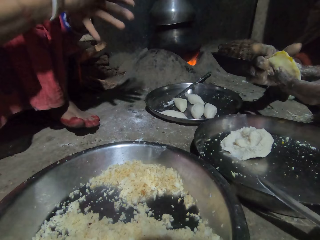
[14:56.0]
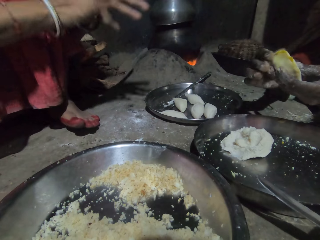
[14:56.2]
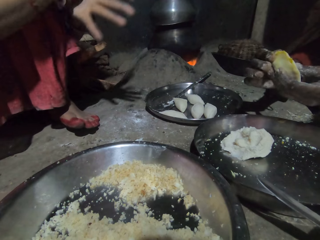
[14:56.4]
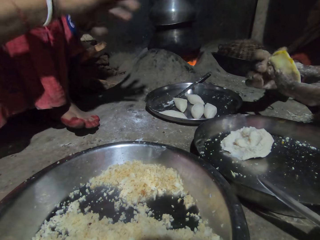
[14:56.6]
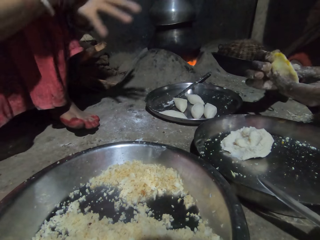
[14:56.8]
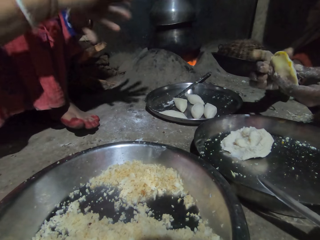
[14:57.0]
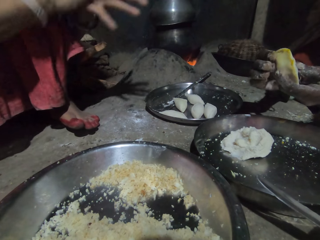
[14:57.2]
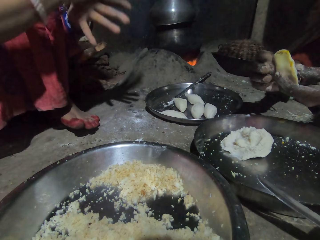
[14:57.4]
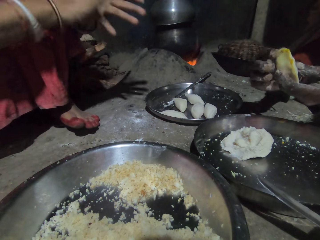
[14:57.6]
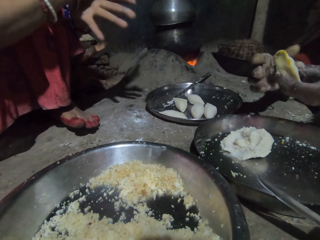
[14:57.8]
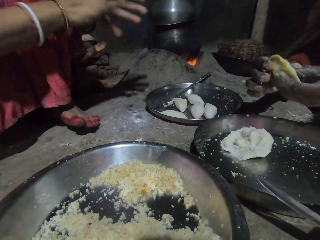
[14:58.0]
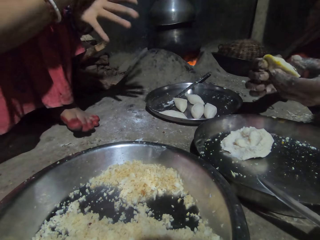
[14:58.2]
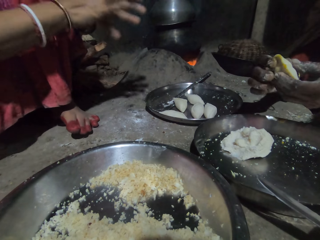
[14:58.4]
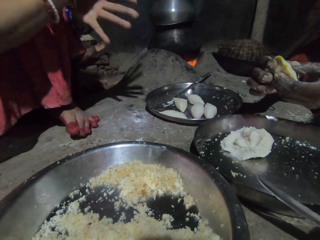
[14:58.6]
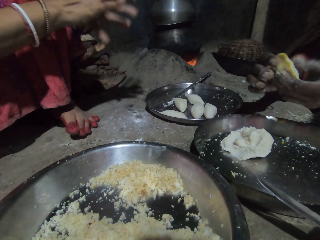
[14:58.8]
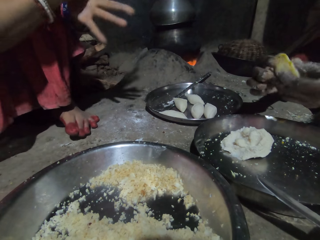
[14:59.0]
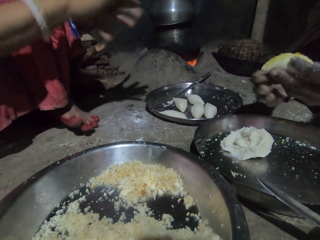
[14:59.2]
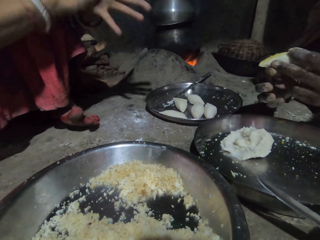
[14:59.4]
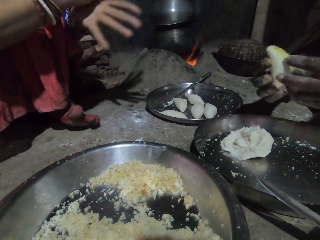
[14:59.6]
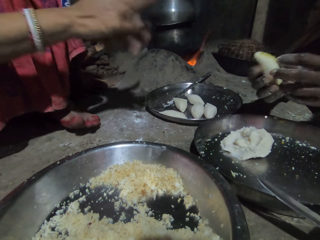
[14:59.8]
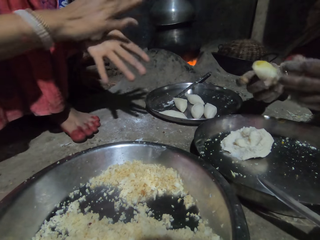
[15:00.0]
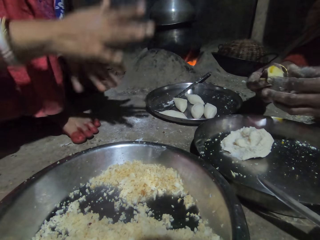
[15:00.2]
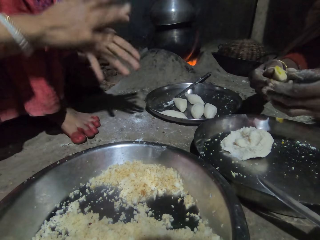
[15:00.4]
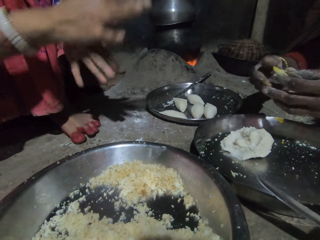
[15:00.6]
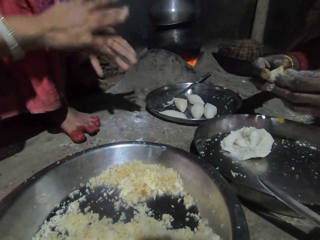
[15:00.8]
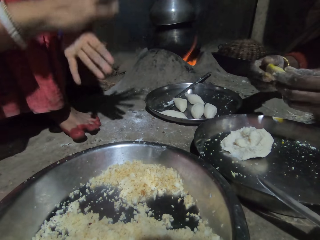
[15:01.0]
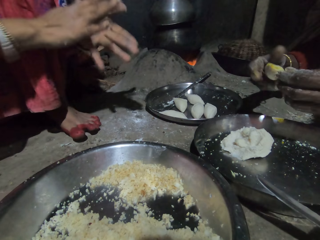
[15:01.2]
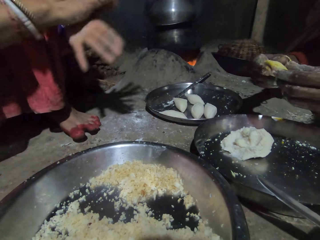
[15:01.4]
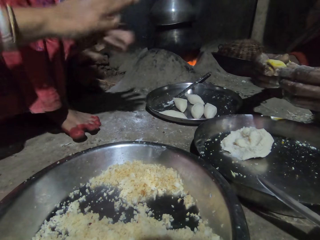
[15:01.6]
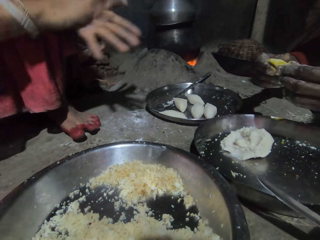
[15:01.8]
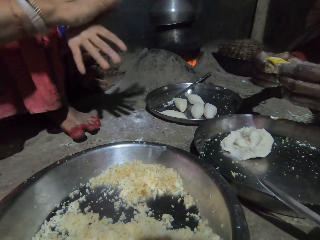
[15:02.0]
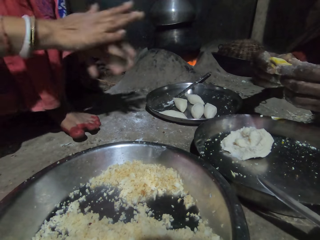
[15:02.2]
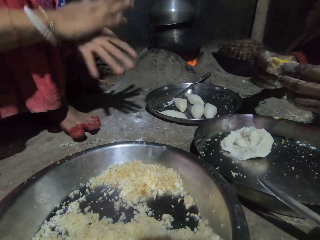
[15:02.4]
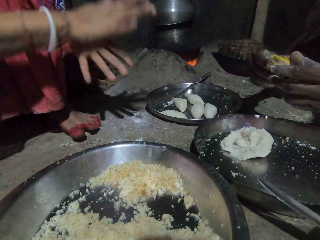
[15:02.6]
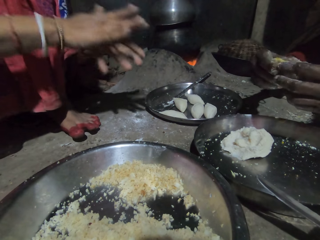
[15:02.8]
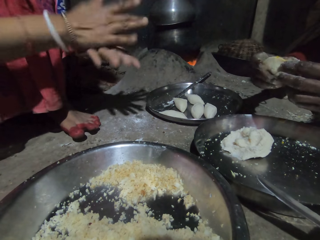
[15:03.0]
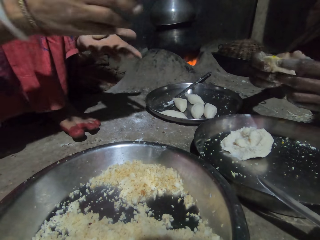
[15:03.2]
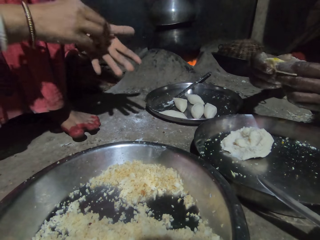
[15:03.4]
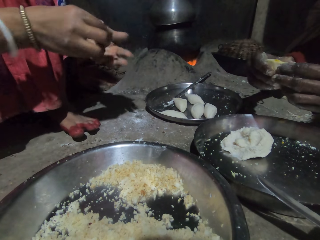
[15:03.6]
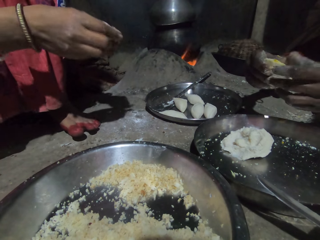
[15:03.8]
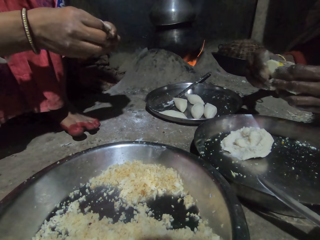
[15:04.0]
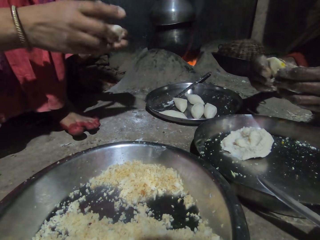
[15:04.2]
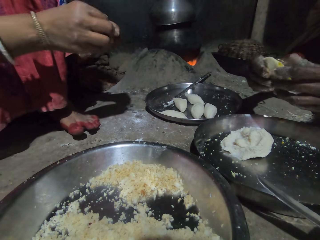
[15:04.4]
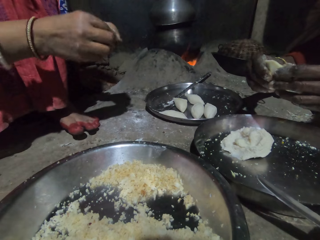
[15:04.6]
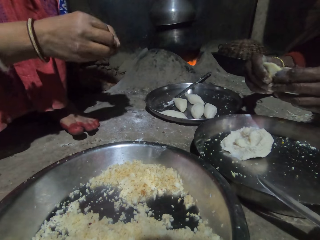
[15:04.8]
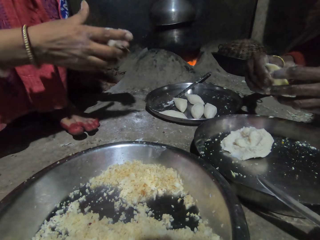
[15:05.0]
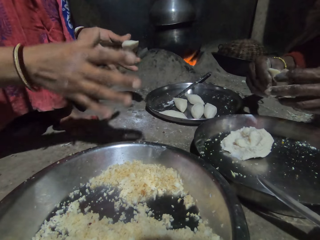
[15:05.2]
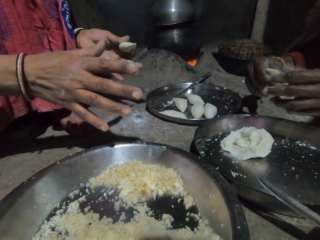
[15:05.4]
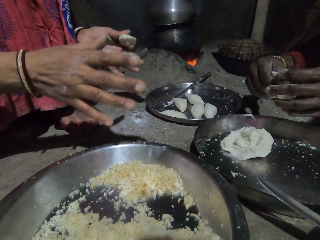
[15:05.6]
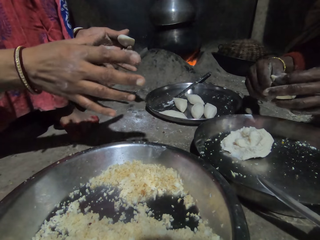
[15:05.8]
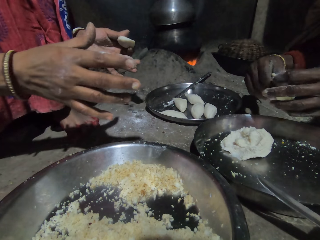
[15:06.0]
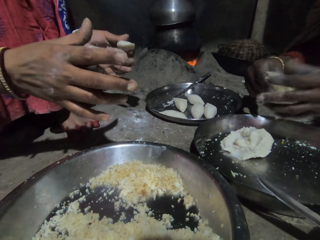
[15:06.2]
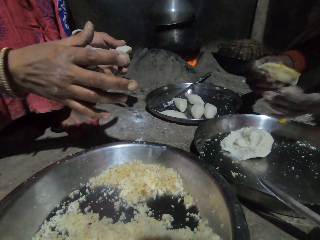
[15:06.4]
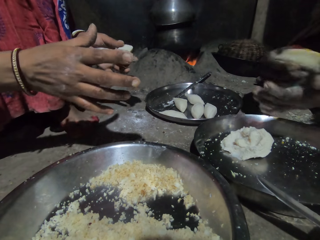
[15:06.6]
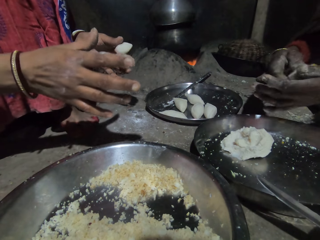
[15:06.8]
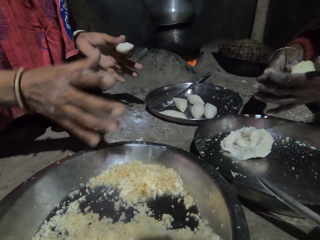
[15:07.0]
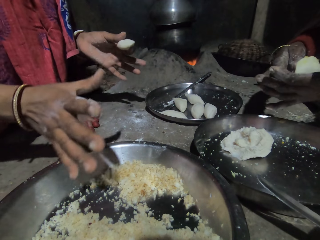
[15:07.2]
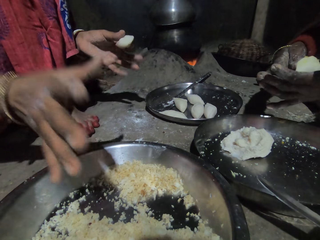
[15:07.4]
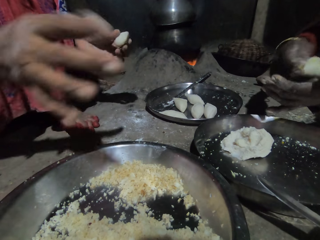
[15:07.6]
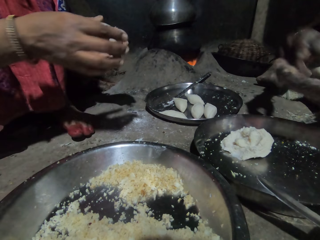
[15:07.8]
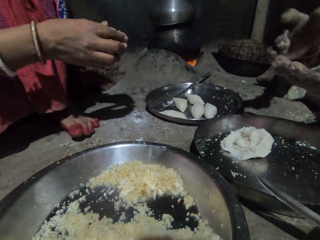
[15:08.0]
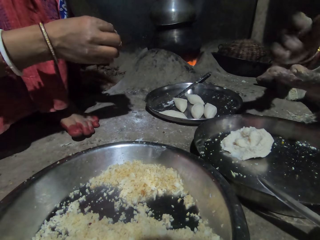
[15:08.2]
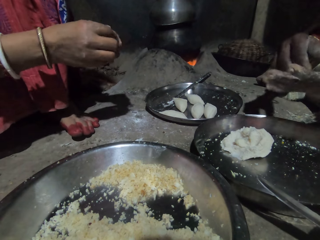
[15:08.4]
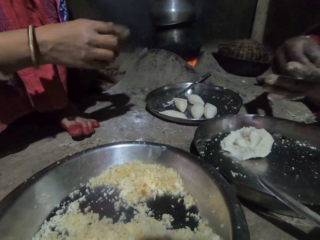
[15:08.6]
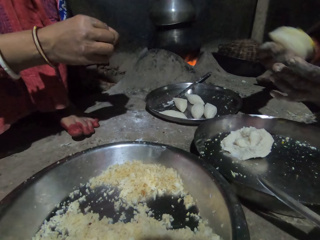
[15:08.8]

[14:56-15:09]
A man aligns the dough. A woman rolls the dough. The woman aligns the dough. The woman sharpens the dough in her hands.

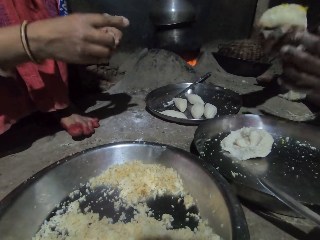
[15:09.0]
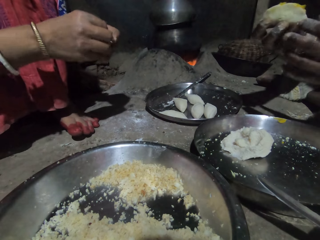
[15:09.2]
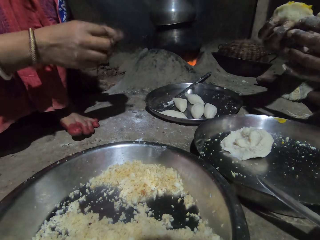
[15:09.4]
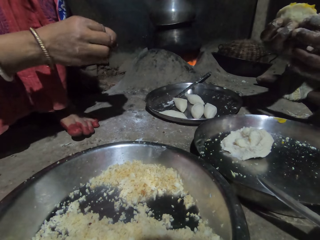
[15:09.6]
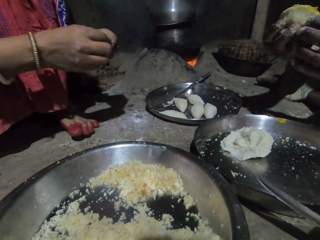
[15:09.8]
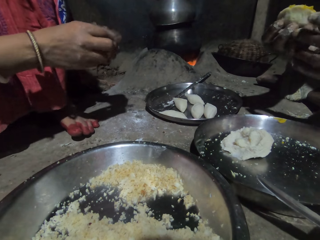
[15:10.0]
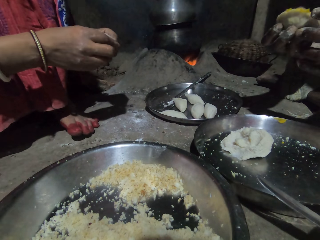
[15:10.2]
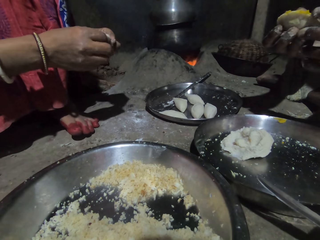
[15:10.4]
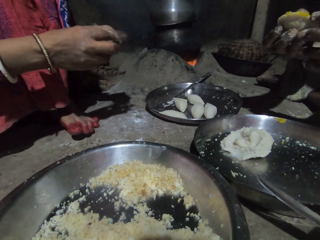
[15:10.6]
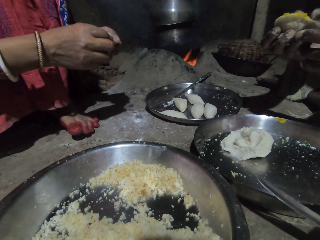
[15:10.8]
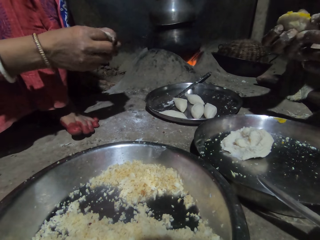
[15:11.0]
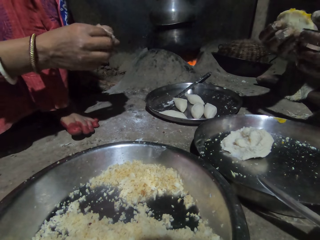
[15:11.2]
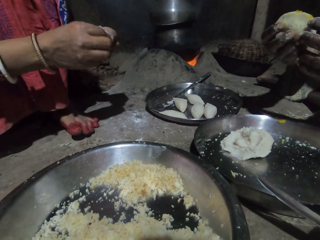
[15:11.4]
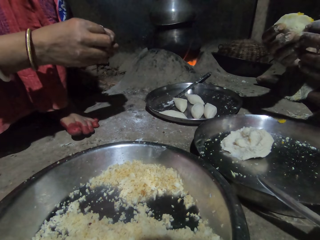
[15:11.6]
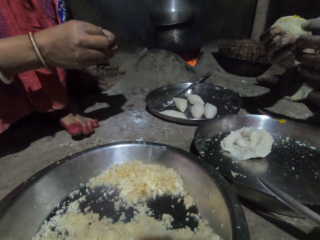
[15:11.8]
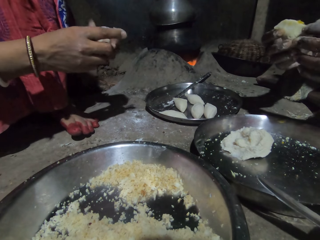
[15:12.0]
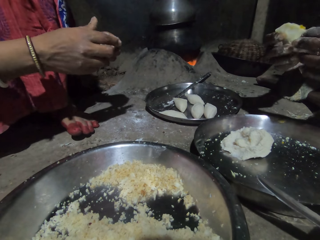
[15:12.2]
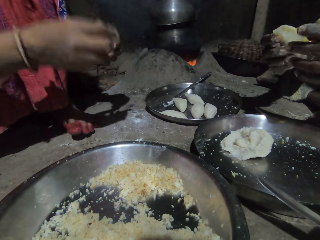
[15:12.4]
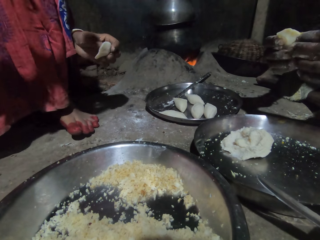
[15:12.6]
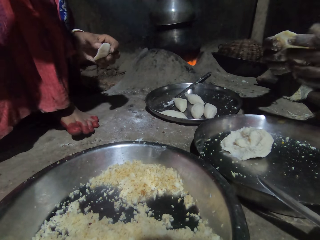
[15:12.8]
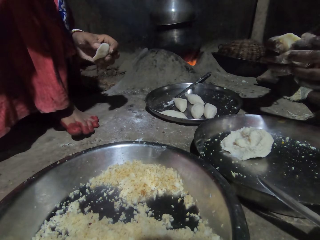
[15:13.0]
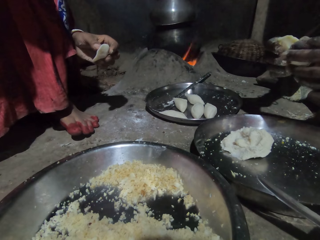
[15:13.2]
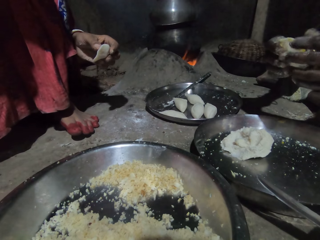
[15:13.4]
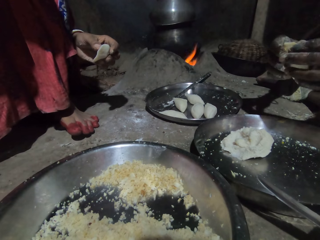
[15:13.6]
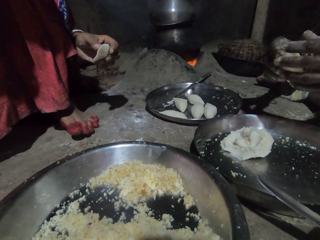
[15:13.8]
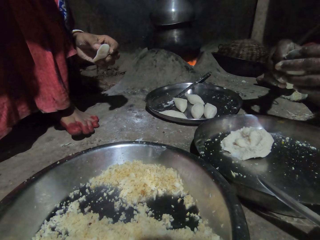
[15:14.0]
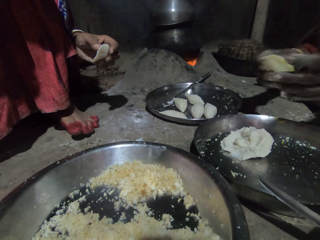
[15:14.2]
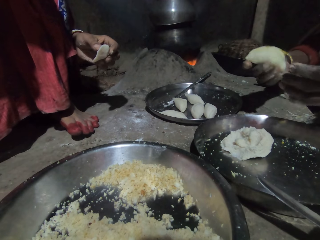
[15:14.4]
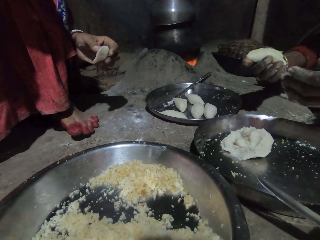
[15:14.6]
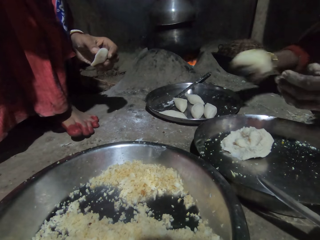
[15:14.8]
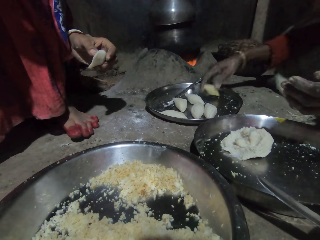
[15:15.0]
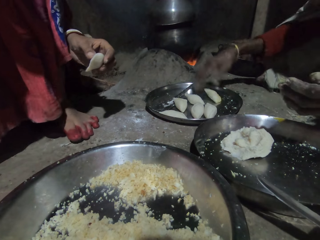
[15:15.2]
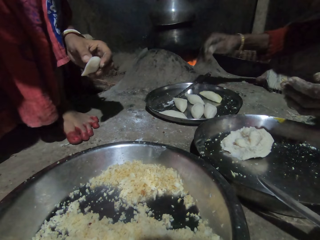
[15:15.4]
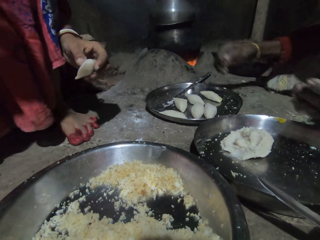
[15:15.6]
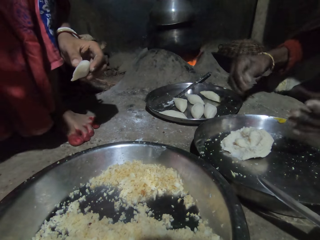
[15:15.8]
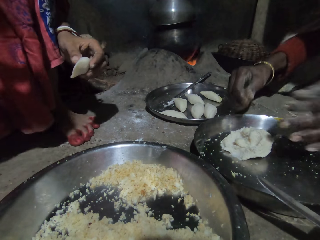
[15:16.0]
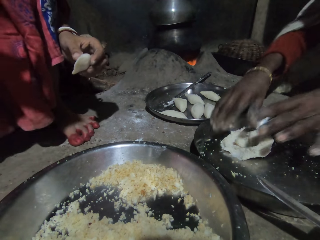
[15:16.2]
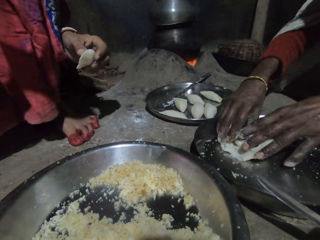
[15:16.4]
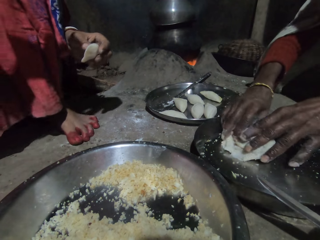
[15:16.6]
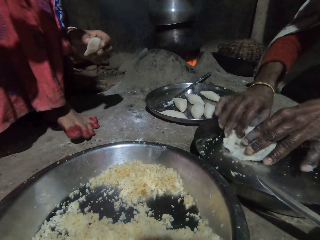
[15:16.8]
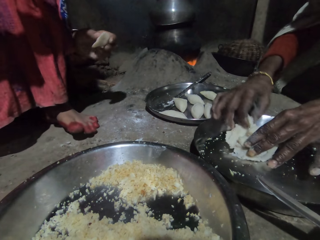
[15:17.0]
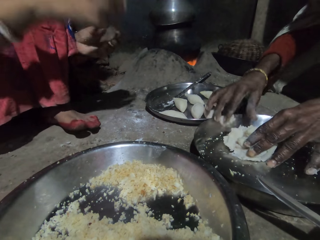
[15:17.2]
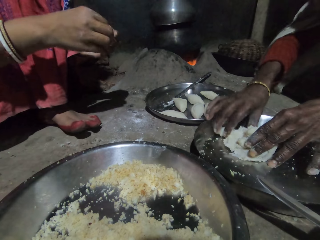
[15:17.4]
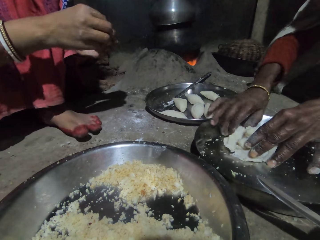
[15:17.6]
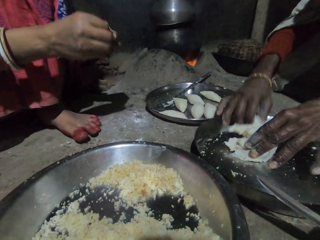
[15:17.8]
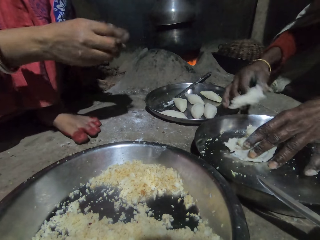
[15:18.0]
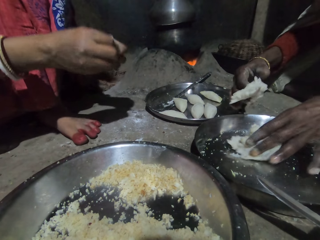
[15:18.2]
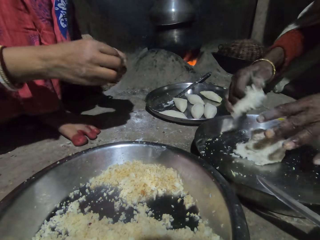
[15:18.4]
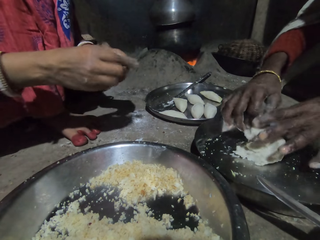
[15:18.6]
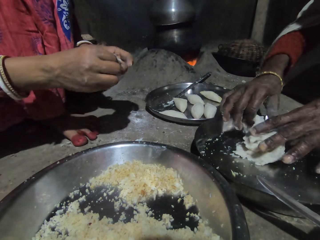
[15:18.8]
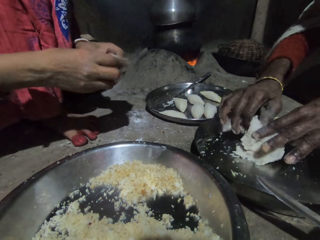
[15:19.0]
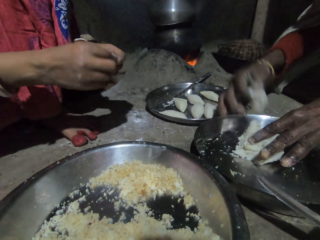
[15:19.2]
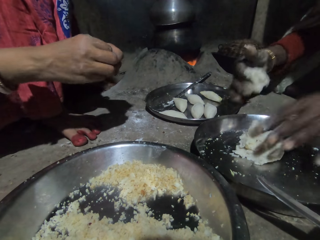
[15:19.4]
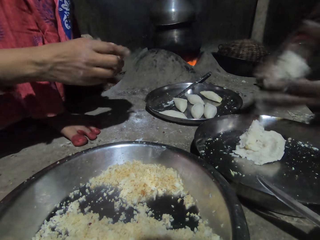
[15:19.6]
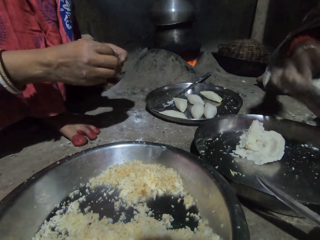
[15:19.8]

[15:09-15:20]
A woman raises the right hand. Another woman aligns the dough. She drops the dough in her right hand into the plate on the floor. She holds the dough in the plate on the floor with her hands and cuts the dough in the tray with her right hand. The first woman sharpens the dough in her hands. She aligns the dough.
